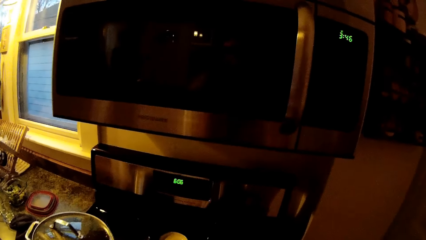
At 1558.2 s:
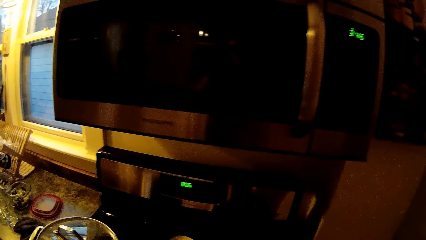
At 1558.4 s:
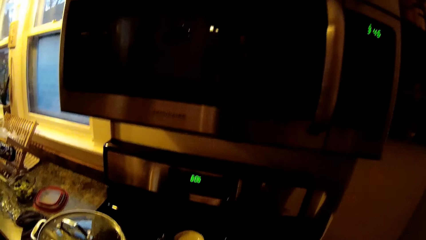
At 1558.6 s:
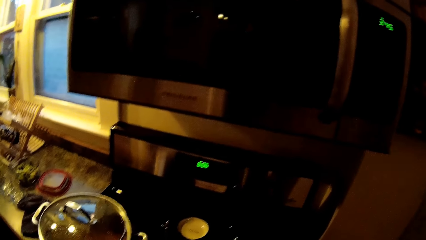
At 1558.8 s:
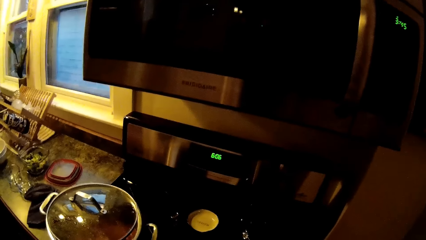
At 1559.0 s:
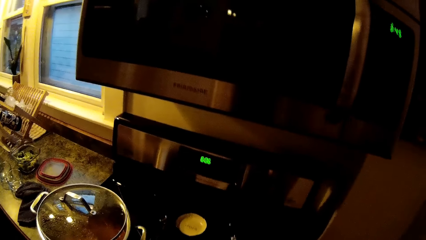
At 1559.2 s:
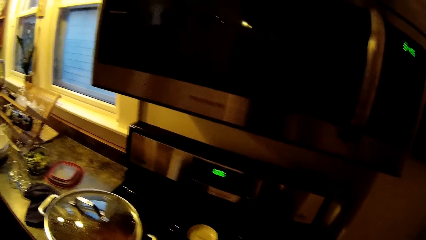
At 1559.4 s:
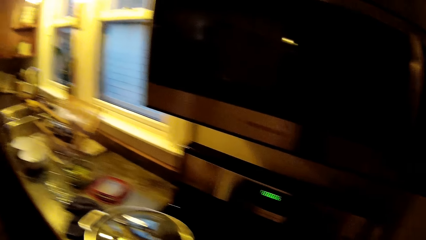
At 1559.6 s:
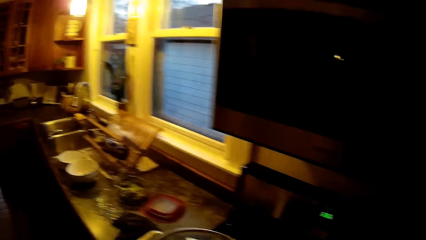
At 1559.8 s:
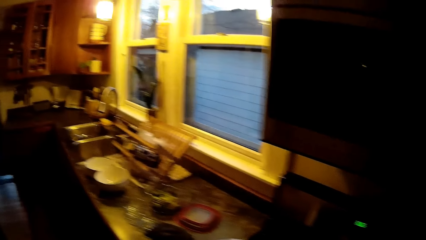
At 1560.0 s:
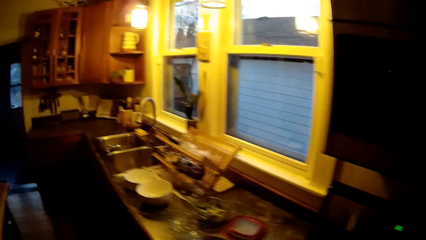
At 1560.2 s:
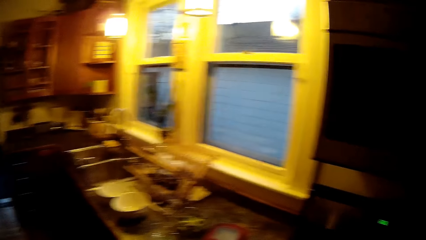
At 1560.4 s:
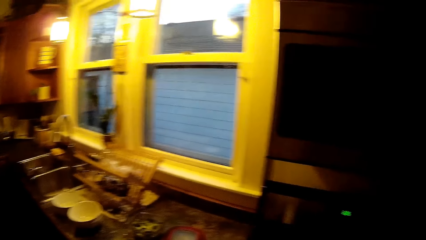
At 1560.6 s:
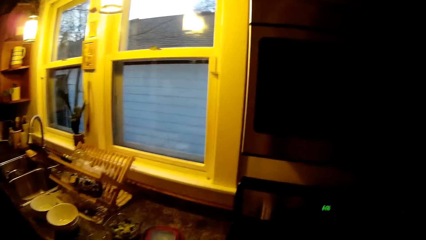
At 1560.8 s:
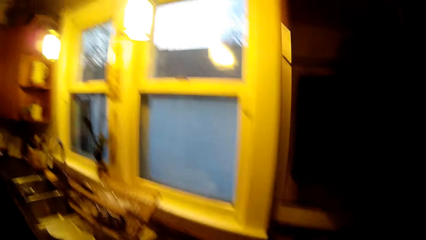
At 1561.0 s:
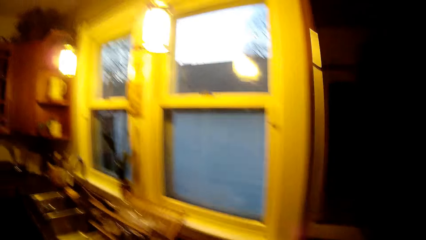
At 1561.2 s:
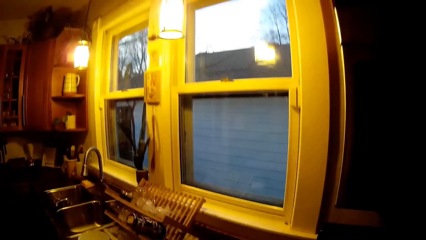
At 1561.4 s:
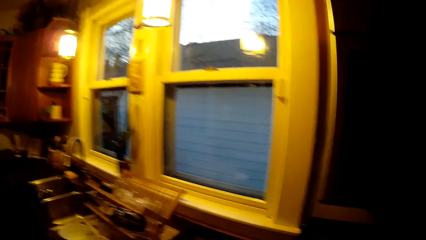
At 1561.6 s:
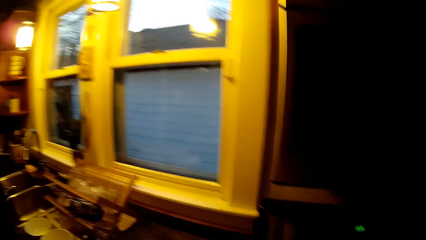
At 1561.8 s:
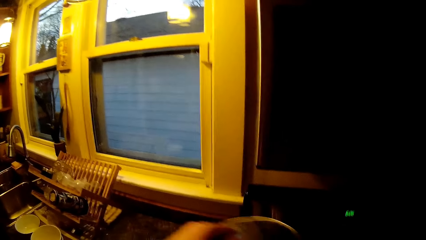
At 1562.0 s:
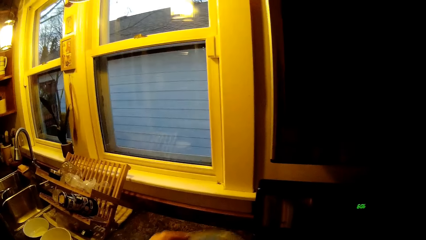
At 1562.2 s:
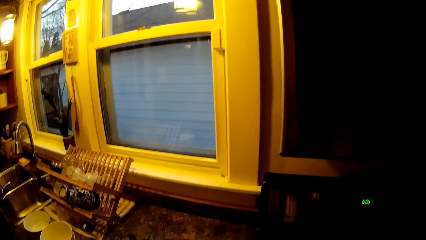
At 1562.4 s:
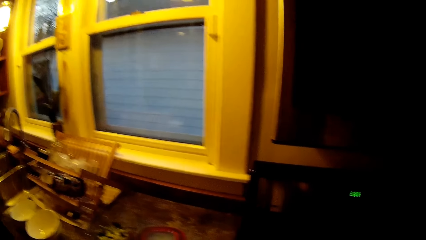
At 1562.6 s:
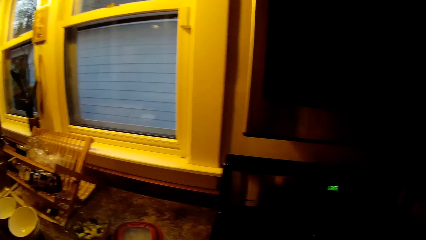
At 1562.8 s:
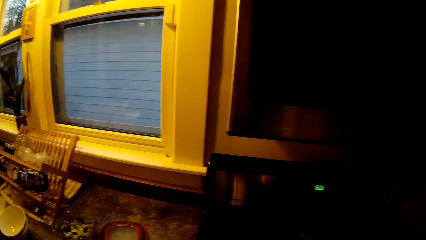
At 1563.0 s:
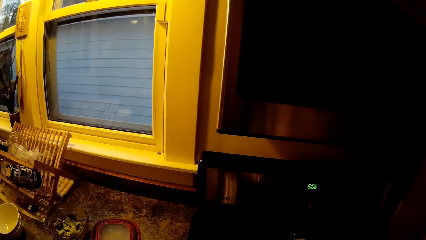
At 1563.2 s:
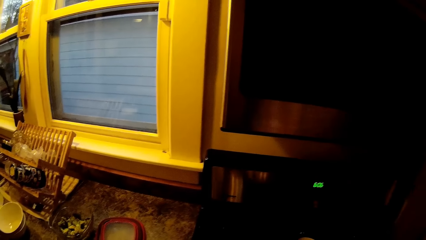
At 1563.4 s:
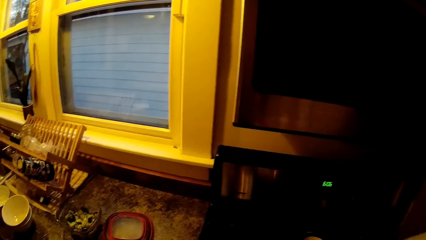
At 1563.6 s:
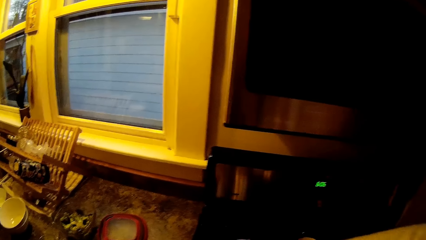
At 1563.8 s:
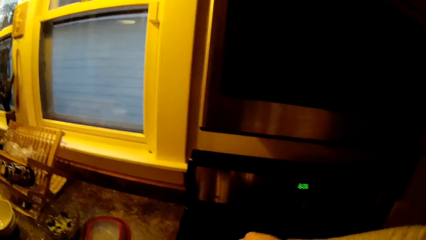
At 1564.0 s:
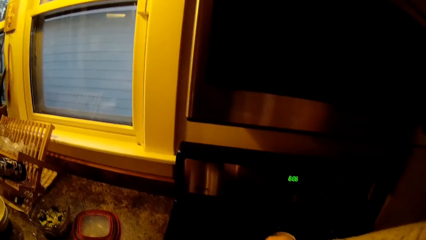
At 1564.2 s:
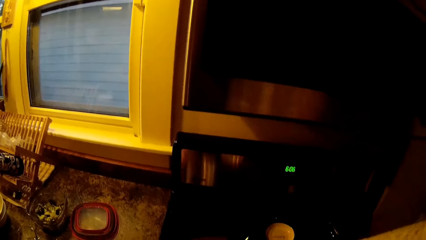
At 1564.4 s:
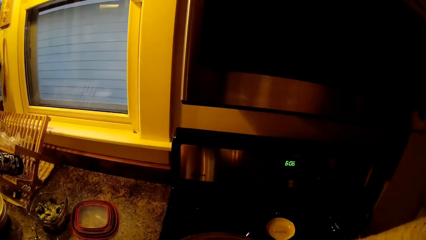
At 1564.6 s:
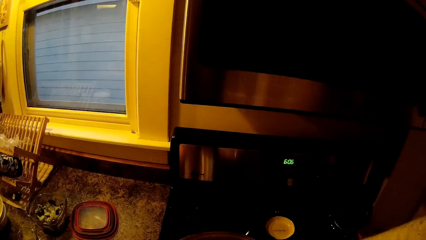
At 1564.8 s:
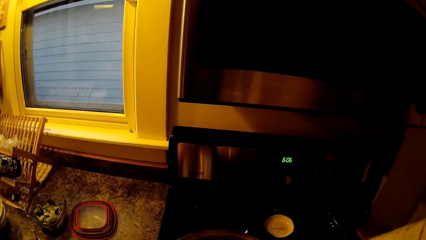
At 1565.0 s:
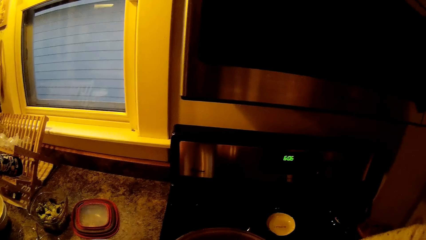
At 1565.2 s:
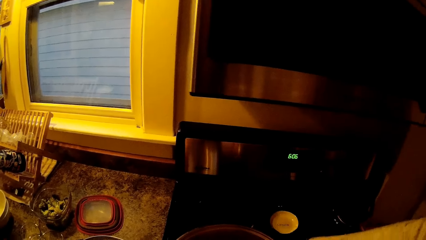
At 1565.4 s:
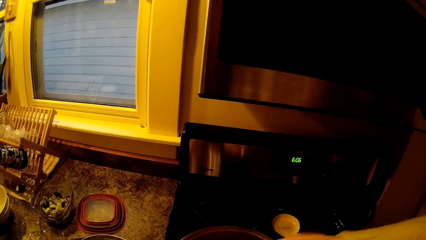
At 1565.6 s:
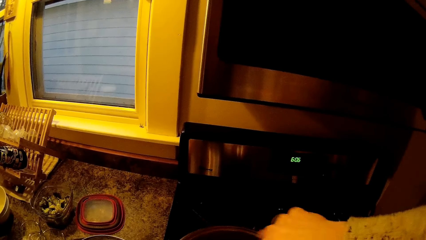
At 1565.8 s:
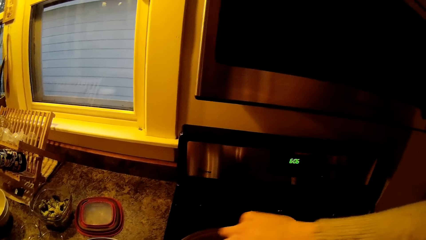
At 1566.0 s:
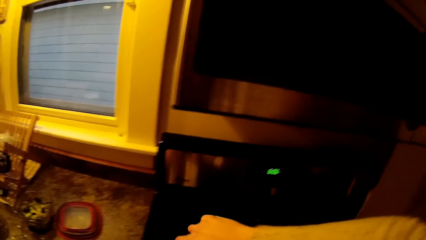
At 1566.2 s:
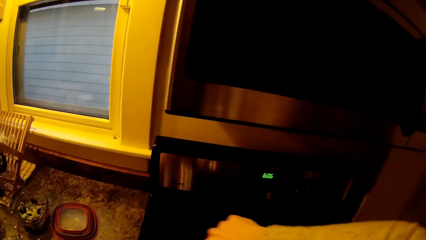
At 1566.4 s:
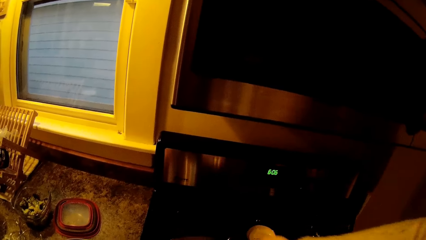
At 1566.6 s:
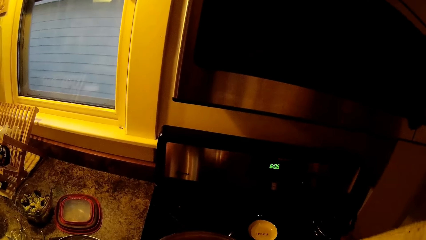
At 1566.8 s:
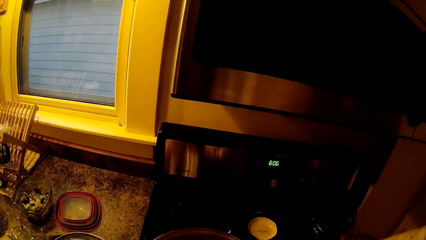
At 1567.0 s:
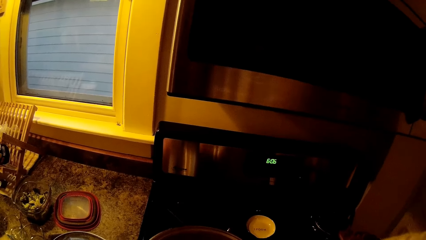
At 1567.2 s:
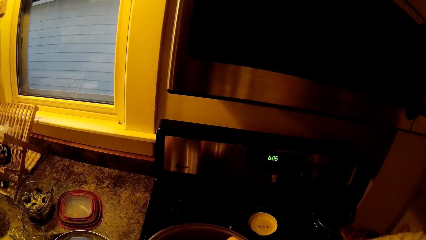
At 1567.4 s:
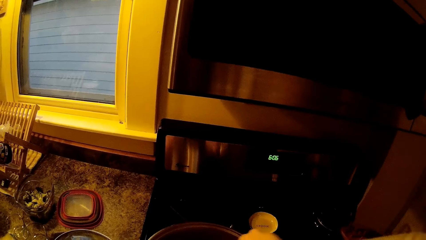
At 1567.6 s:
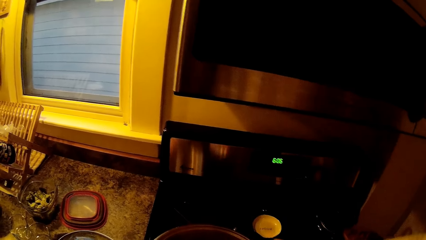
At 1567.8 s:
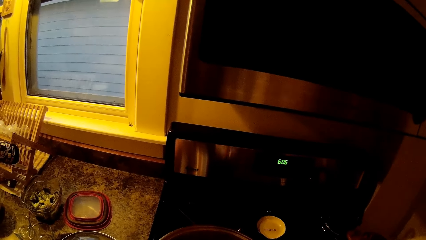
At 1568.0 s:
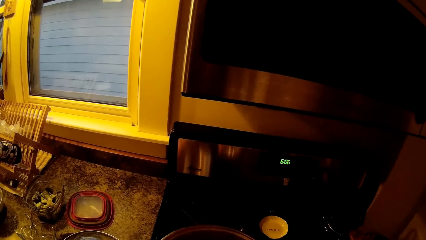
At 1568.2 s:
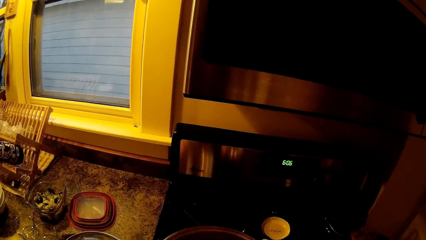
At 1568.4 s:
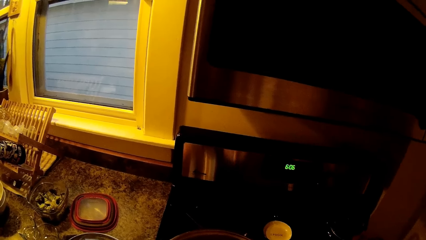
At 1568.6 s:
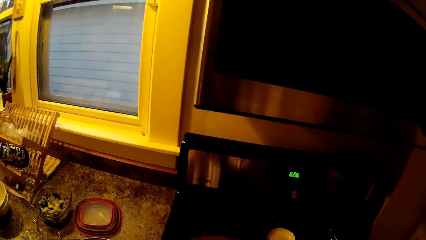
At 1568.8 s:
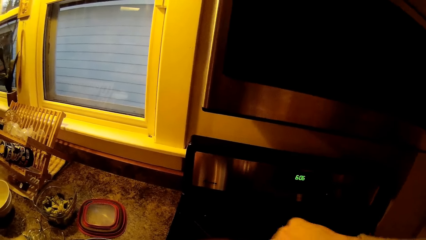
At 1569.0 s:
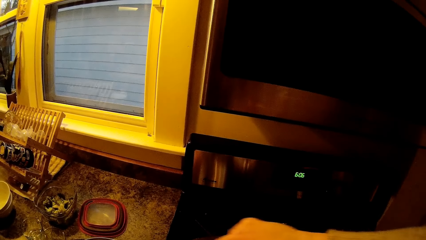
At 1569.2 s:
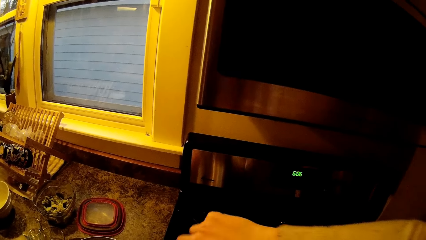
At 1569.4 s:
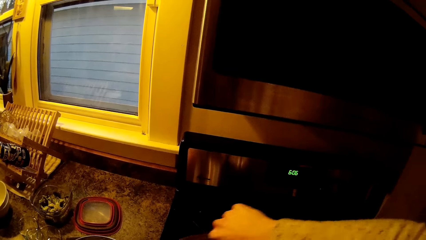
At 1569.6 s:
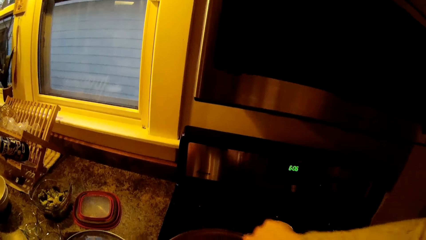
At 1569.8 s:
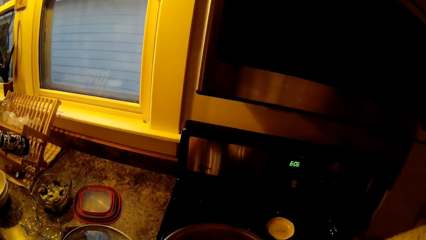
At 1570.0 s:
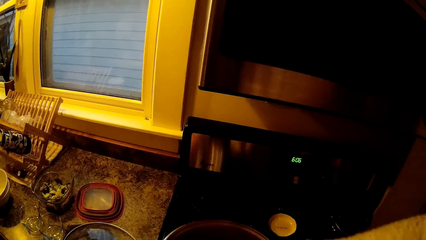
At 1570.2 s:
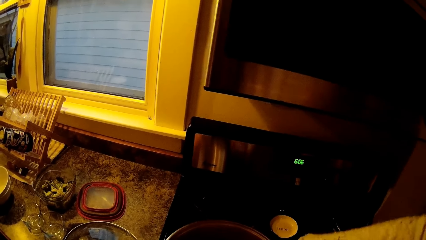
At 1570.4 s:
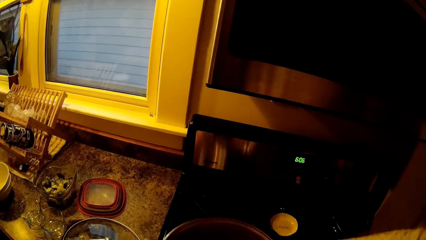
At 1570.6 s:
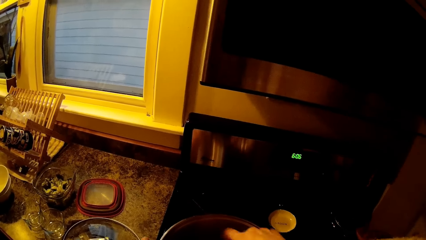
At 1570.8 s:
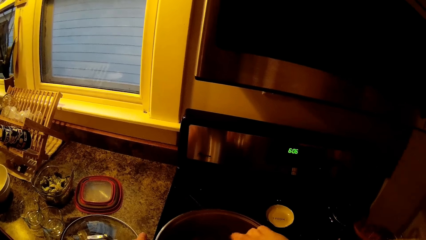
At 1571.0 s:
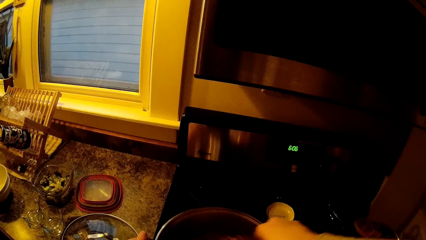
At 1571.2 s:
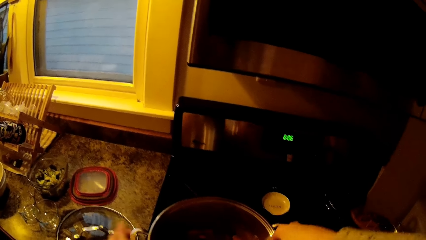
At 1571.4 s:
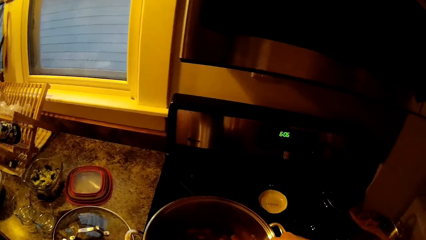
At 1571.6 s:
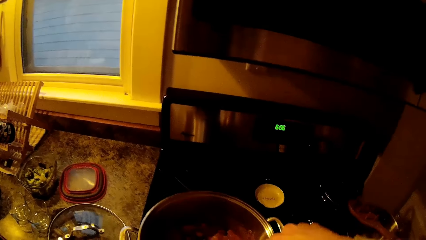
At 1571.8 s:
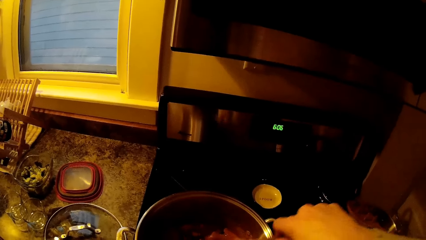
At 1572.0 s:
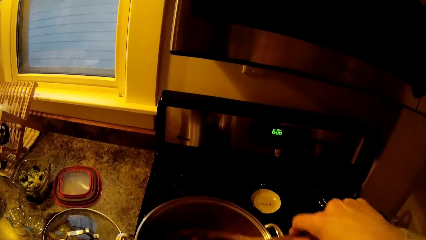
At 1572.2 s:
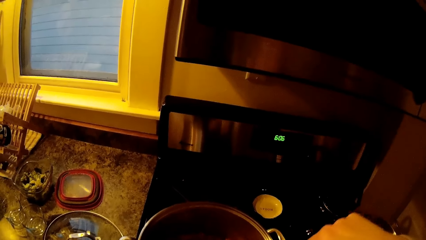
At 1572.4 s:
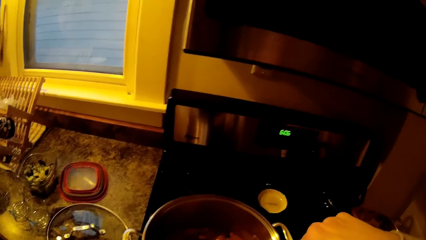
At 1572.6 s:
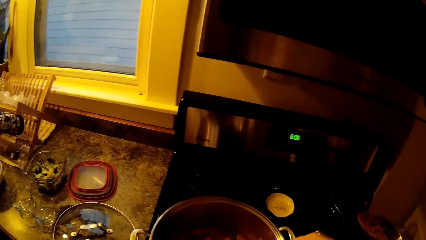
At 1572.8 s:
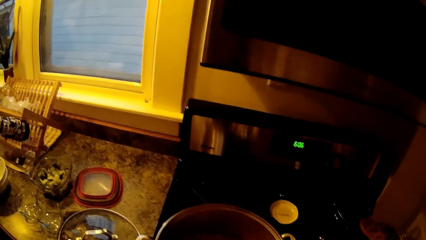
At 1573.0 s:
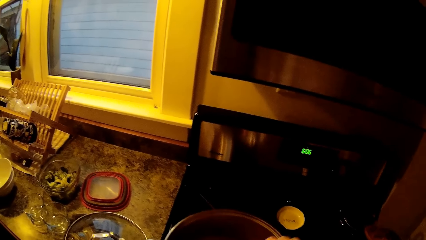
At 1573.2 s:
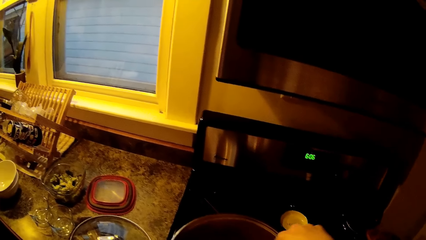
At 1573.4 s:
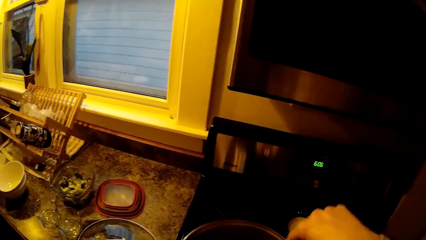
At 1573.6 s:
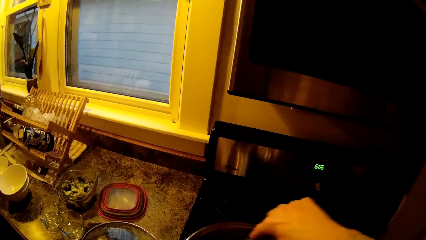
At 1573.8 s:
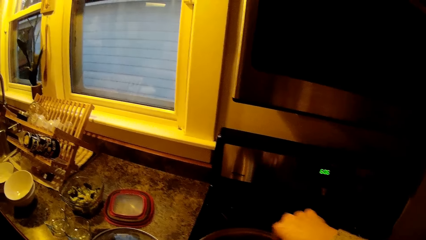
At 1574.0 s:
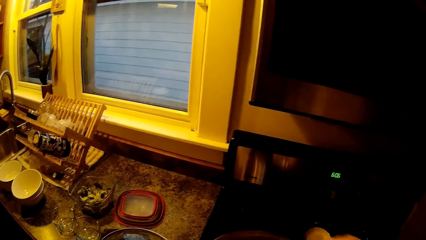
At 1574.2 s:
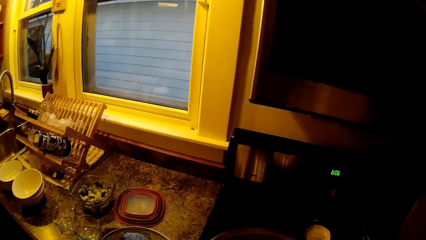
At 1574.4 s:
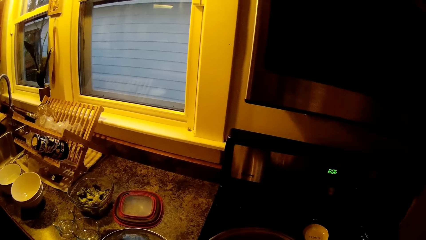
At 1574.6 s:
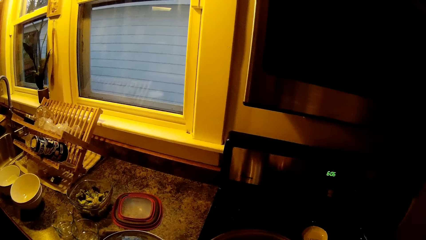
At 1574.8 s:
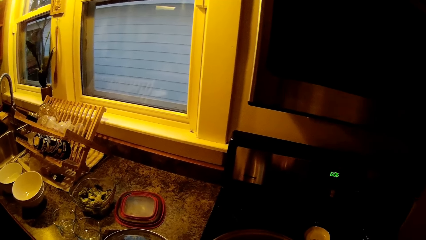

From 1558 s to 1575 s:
The camera wearer places the lid of the pot on the pot with her left hand. She picks up the spatula from the pot with her right hand. She stirs the content of the pot with the spatula in her right hand.
